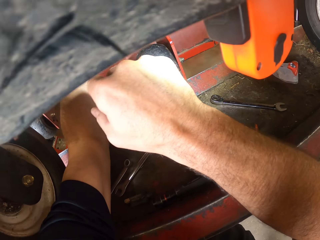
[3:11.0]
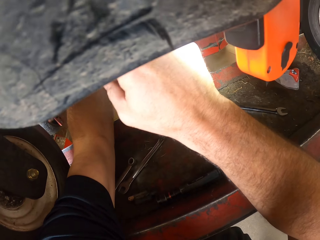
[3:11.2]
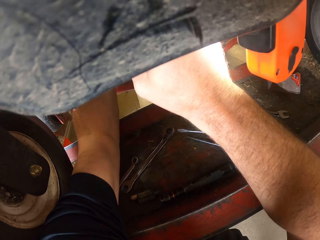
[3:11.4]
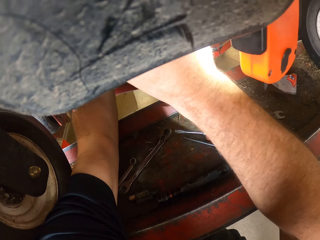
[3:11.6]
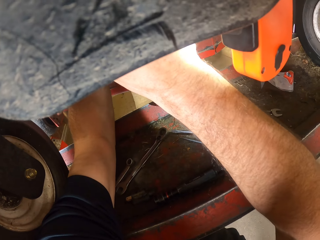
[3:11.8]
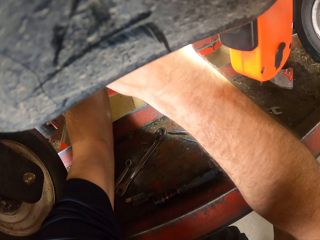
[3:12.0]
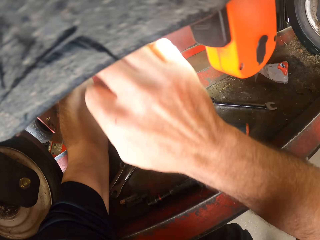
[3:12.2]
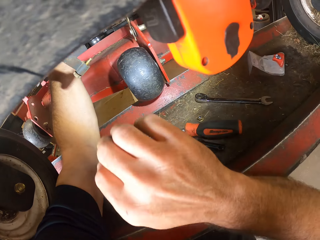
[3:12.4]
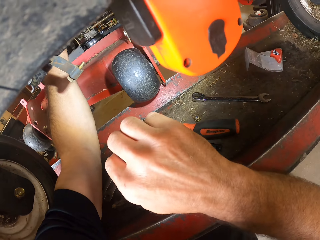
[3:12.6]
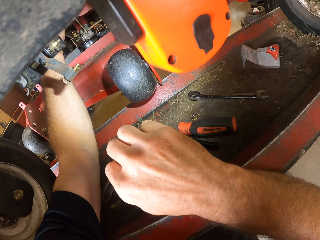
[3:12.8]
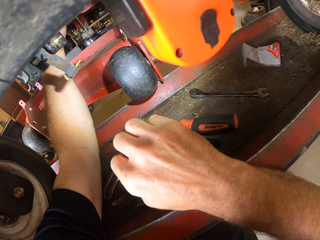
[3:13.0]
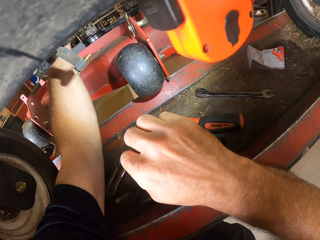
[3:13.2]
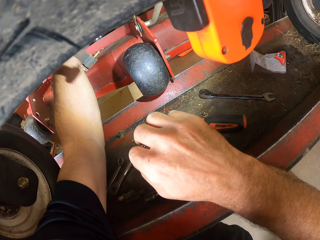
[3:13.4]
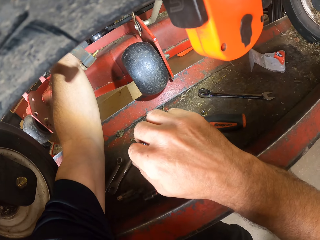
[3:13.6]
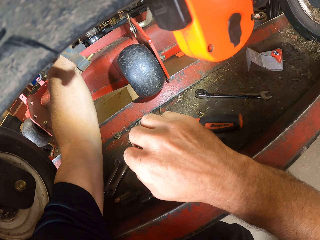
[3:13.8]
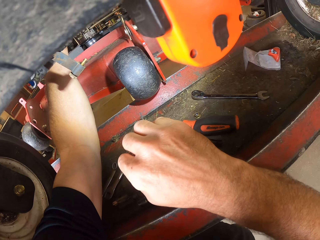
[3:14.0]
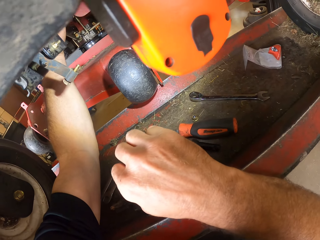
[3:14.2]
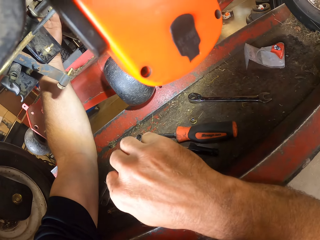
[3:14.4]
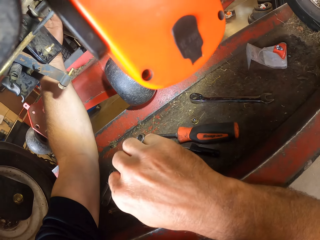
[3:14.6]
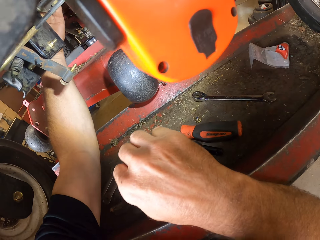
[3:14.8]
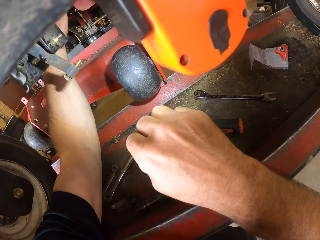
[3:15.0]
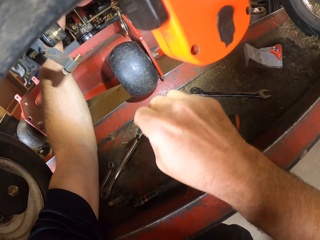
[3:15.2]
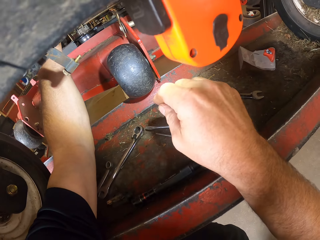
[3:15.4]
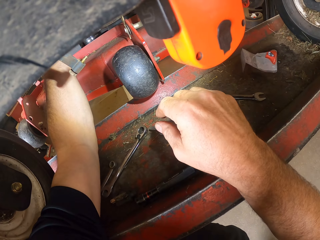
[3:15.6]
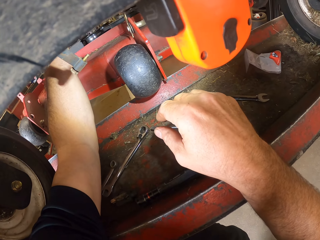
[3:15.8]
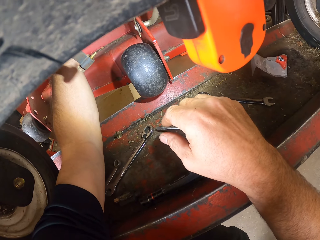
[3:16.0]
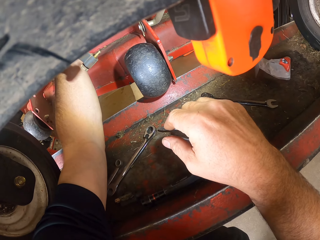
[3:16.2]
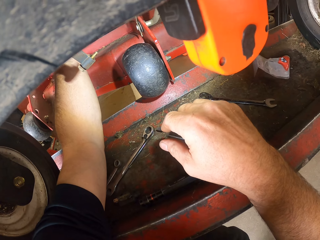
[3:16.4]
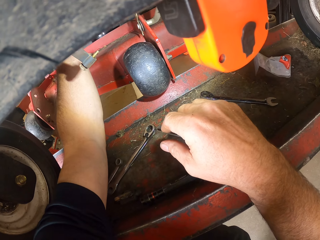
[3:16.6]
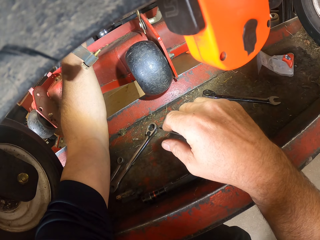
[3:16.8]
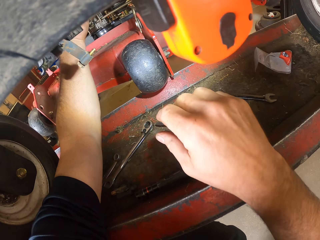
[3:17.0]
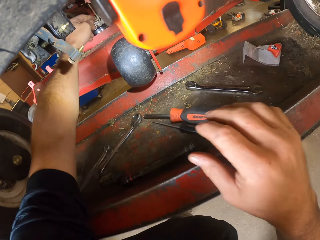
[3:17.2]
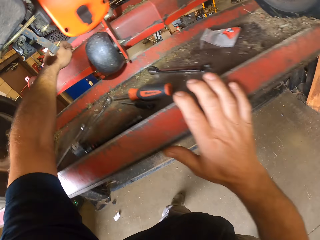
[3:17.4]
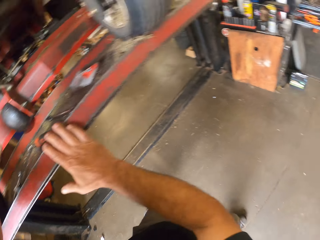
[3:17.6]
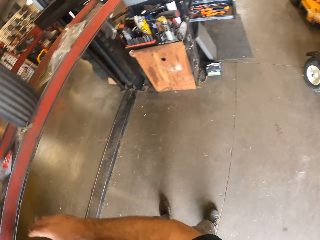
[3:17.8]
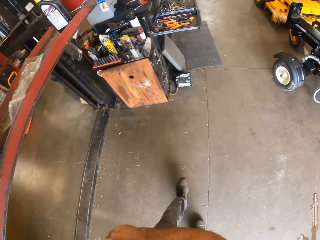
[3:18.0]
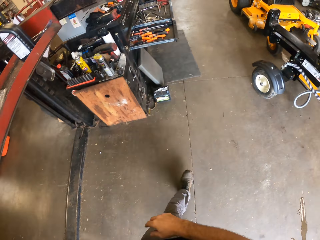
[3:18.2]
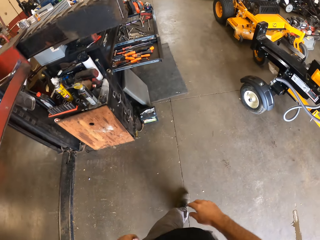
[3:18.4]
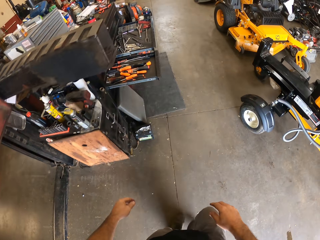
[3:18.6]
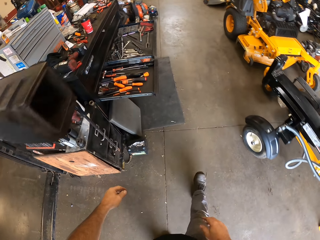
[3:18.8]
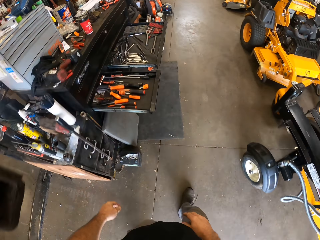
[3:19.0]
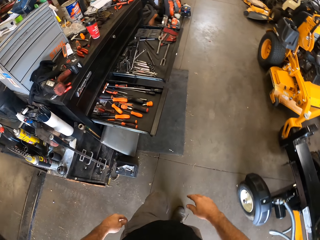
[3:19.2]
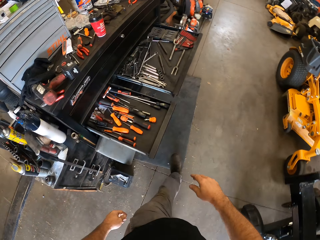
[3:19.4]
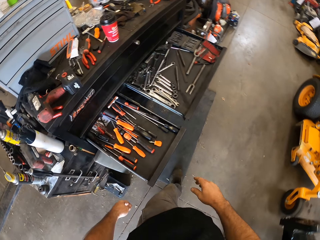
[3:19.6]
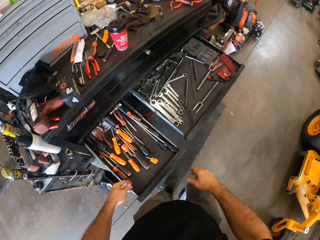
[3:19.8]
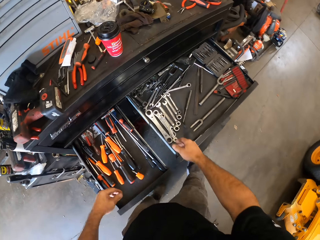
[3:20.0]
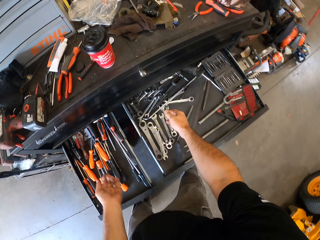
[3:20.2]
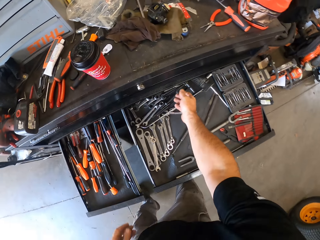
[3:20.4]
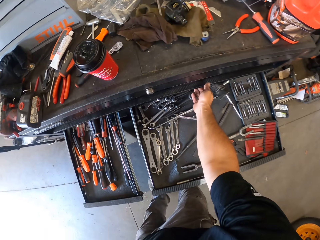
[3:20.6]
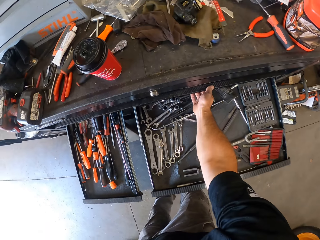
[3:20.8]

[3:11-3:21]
The camera wearer places his right hand on the workbench. He walks away from the machine and walks around the room.

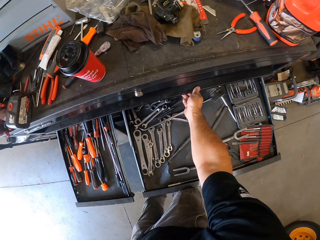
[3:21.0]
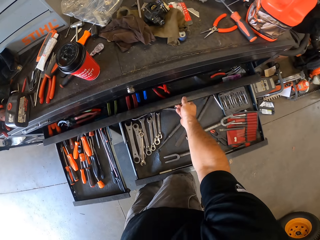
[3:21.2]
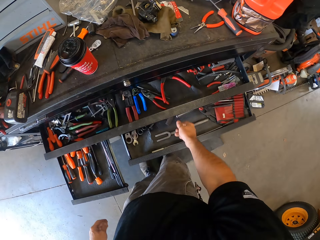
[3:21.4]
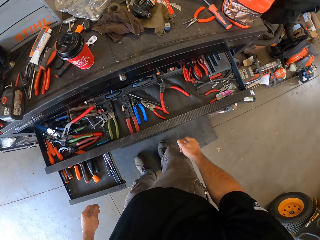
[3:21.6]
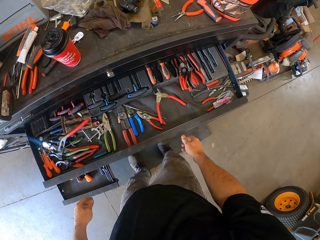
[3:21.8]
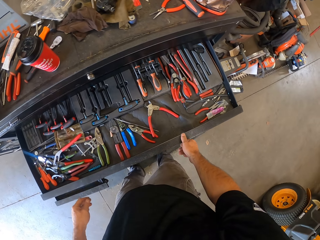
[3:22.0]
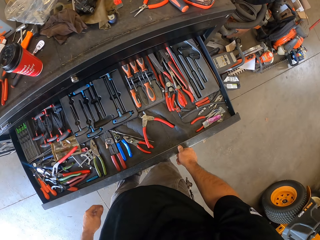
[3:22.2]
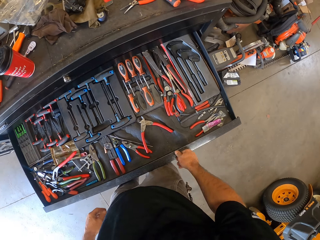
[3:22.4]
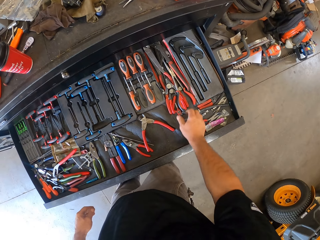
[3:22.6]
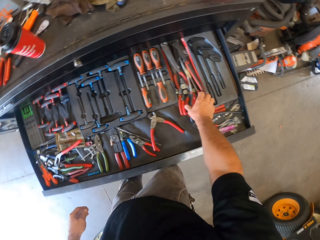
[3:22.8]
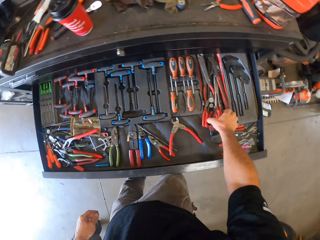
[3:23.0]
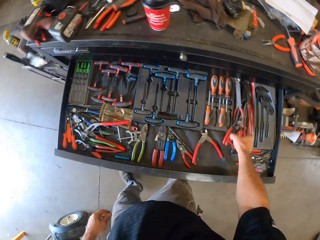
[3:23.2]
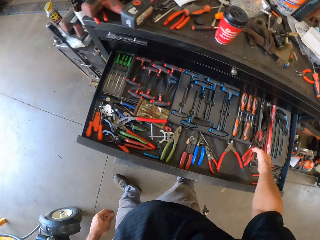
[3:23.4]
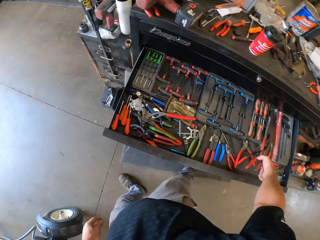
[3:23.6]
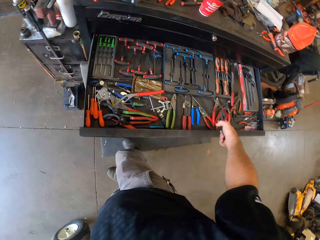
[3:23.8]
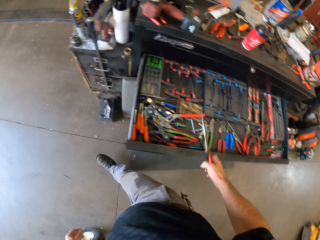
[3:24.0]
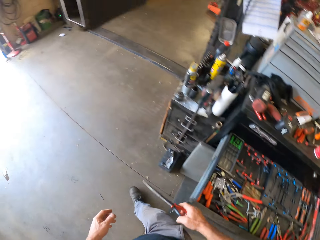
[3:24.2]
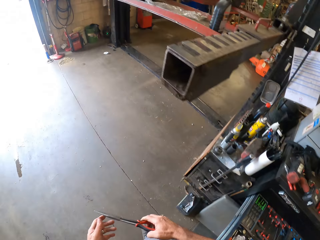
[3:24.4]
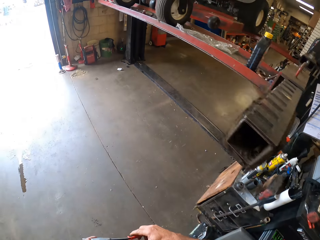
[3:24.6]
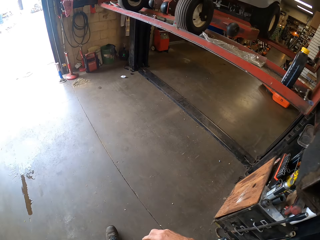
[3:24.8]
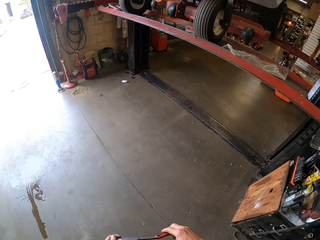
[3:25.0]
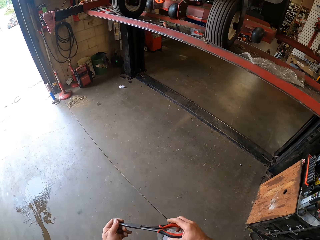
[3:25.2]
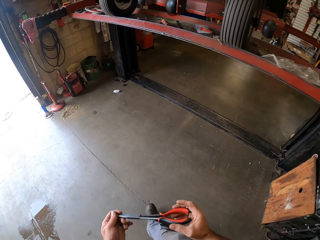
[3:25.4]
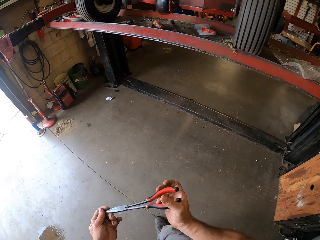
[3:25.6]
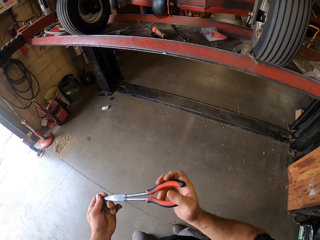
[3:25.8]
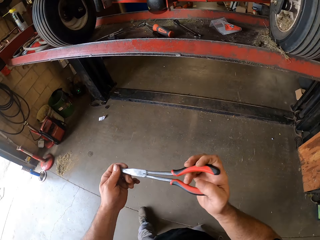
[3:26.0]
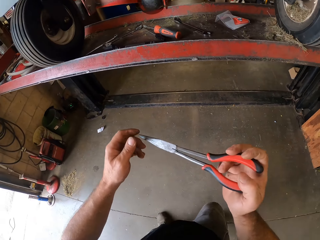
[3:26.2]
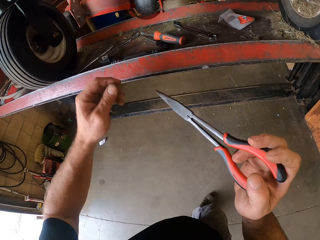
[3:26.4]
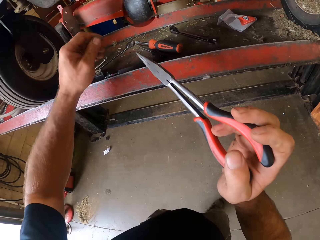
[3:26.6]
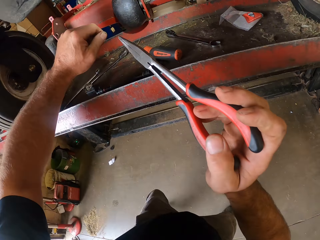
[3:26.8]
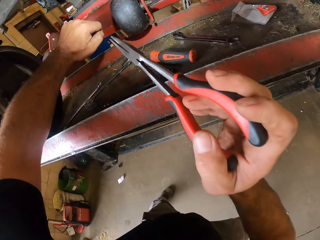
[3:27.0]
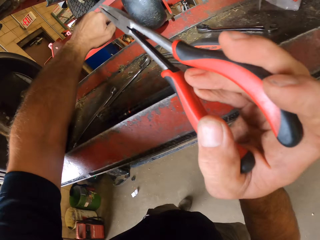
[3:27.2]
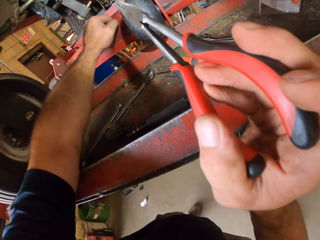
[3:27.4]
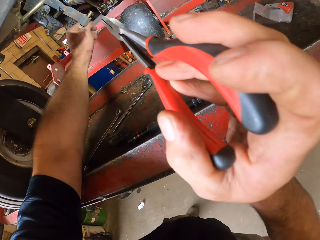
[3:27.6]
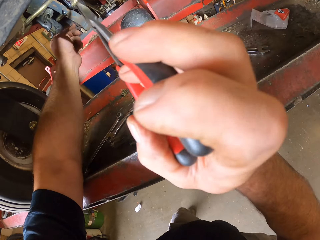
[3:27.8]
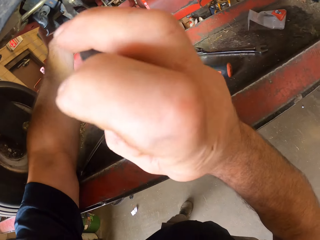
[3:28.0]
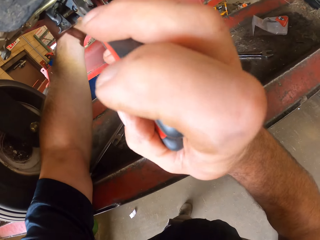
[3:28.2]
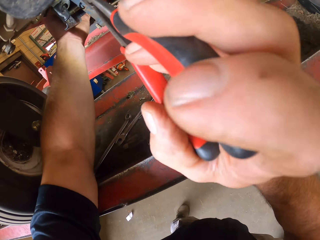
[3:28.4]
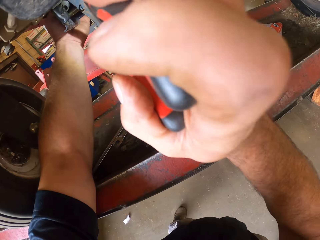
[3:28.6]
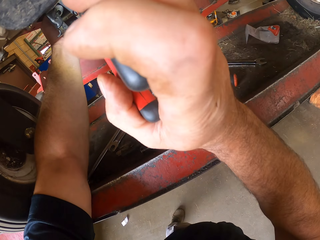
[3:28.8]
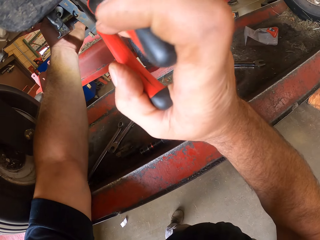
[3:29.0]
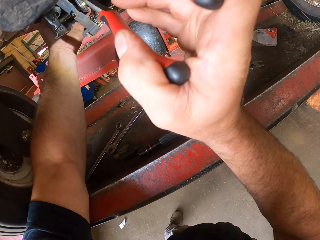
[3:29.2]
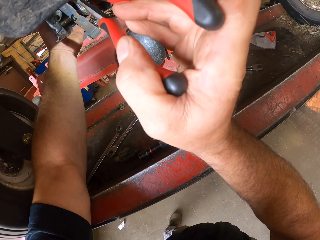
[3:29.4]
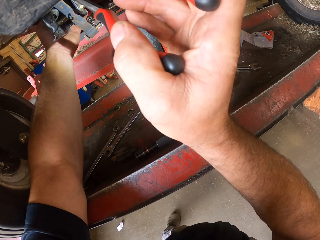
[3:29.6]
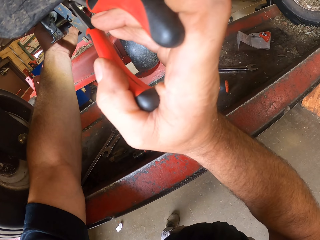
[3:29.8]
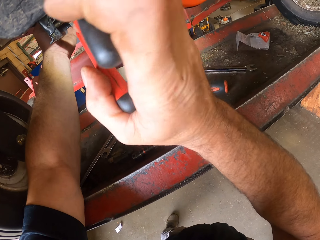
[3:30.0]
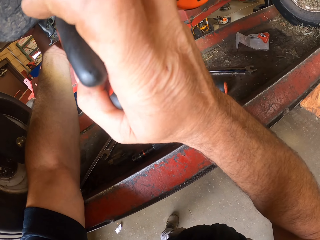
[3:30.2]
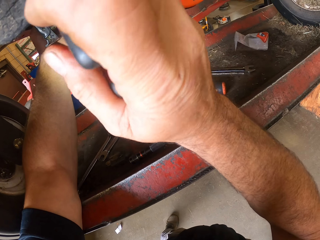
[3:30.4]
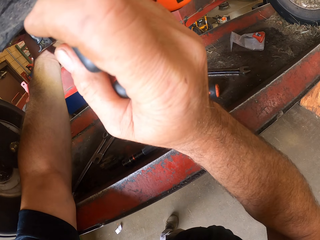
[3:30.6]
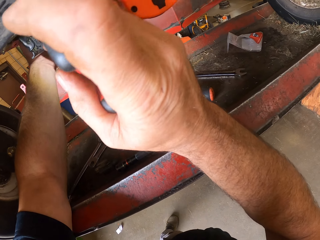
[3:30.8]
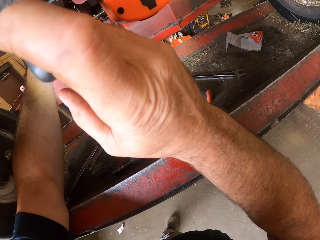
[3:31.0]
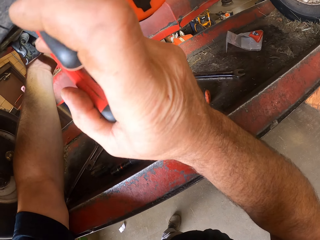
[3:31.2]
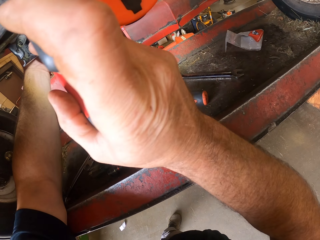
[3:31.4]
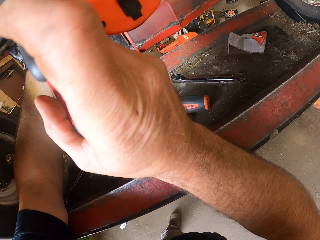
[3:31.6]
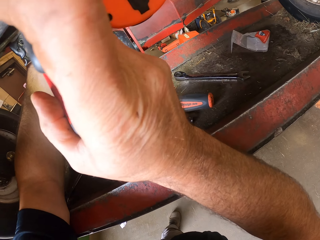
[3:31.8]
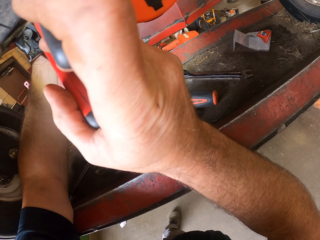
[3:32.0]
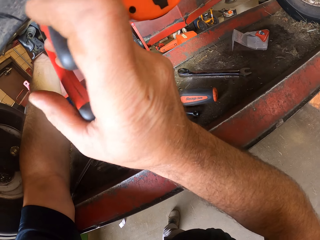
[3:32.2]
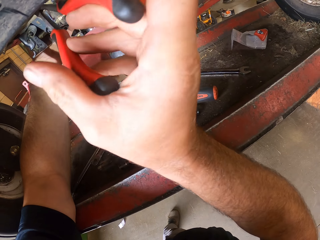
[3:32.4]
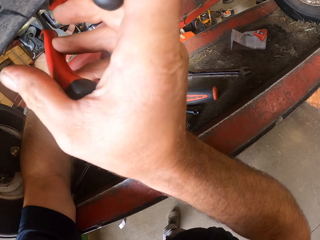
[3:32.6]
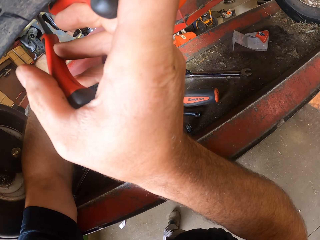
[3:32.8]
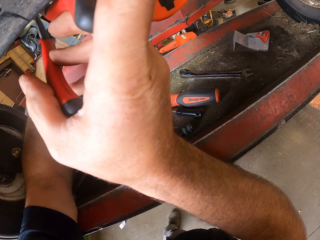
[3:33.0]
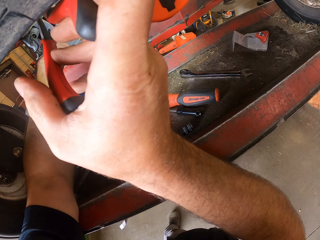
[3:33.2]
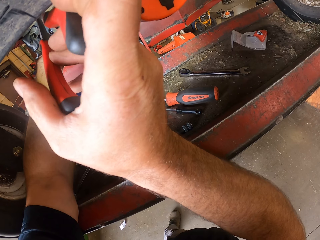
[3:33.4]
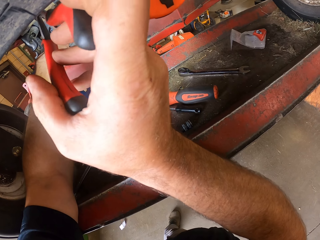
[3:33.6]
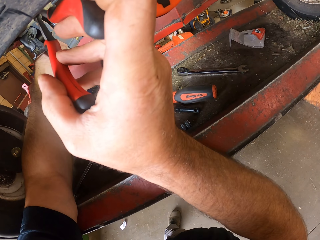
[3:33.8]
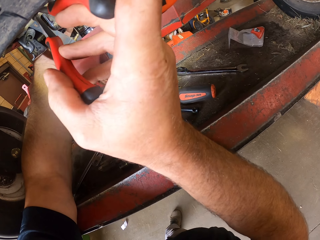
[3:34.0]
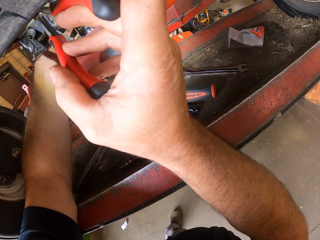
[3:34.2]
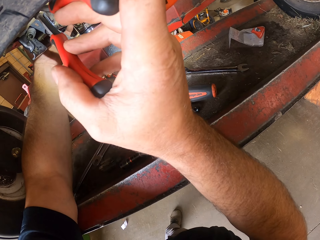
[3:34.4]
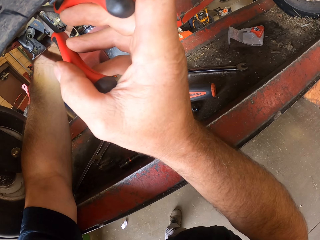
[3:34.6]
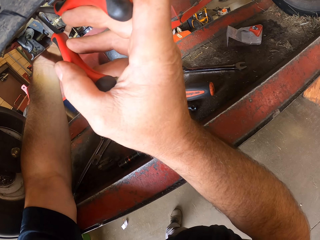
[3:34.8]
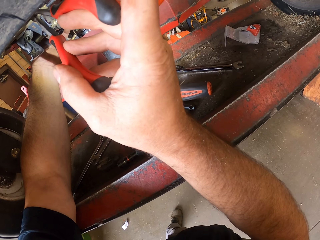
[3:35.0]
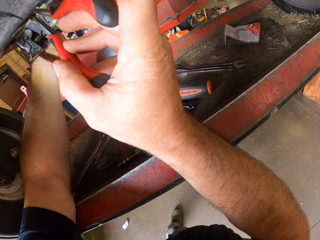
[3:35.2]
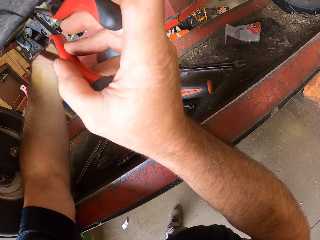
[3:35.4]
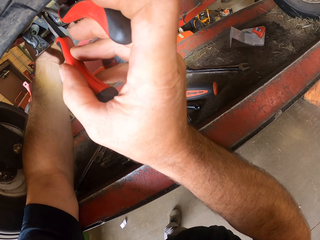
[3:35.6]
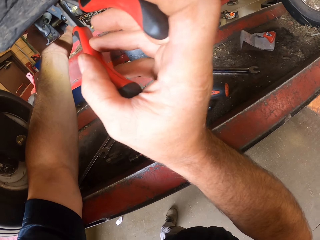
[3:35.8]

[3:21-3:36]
The camera wearer opens a drawer with his right hand. He closes another drawer with his right leg. He picks up a pair of shears from the drawer with his right hand. He holds the pair of shears with both hands. He moves towards the machine. He works on the machine with the pair of shears.
